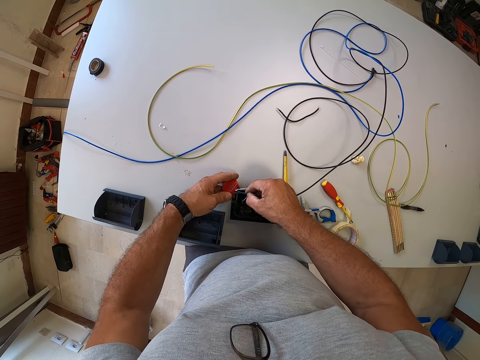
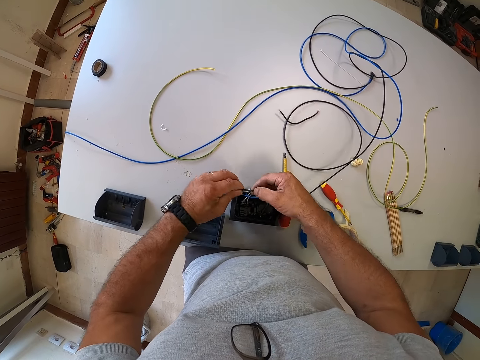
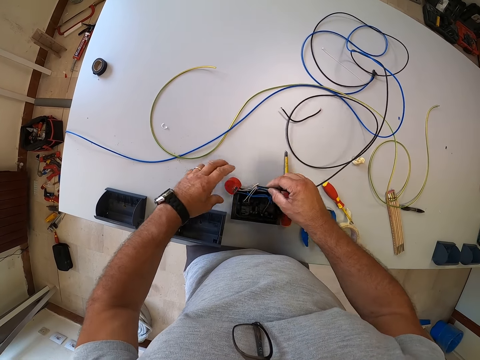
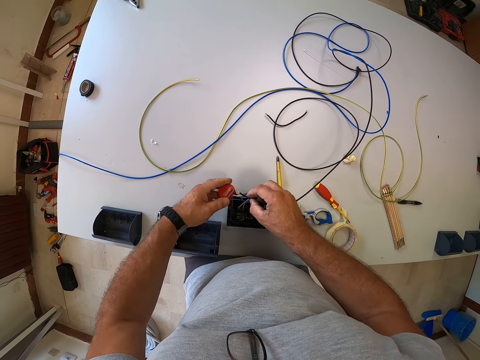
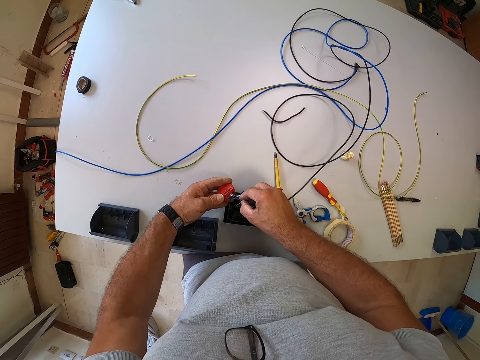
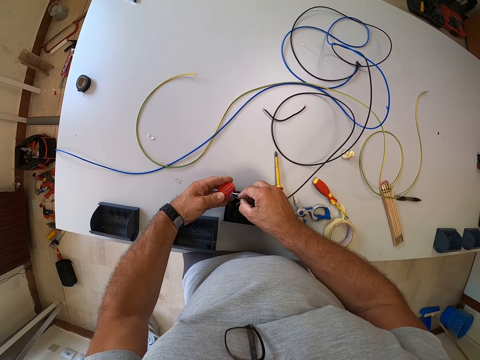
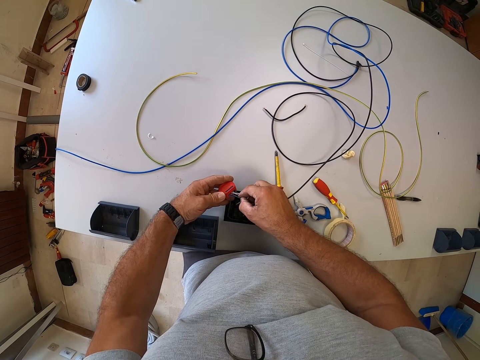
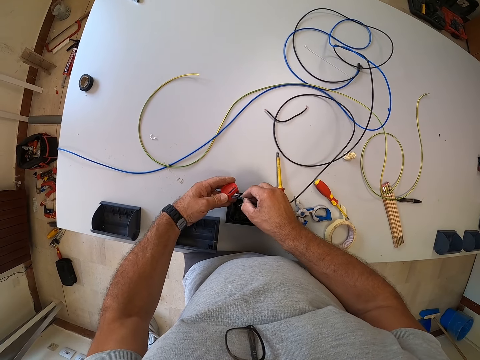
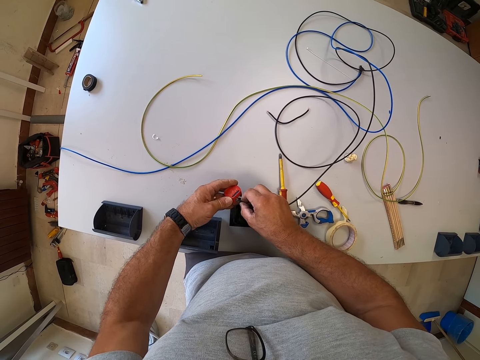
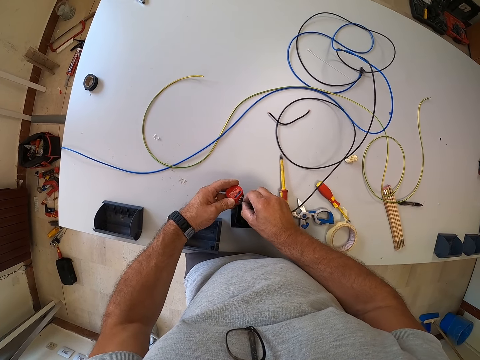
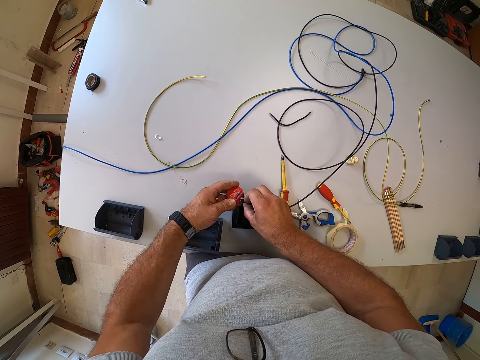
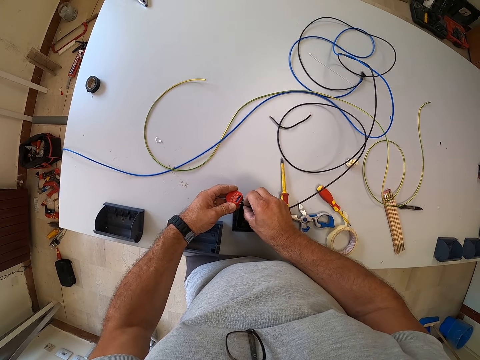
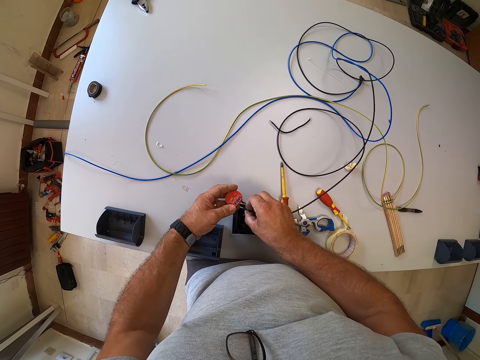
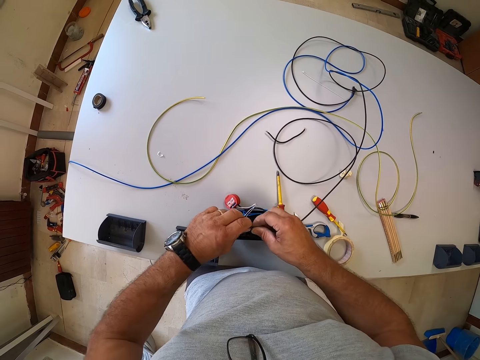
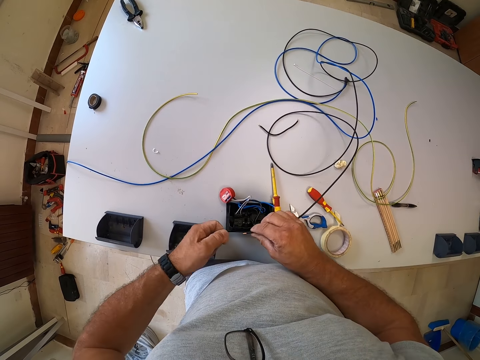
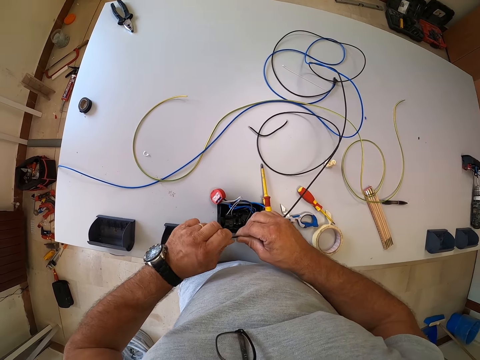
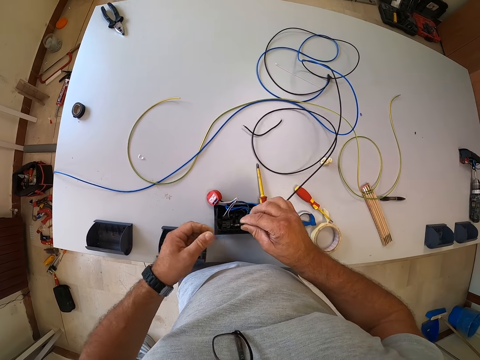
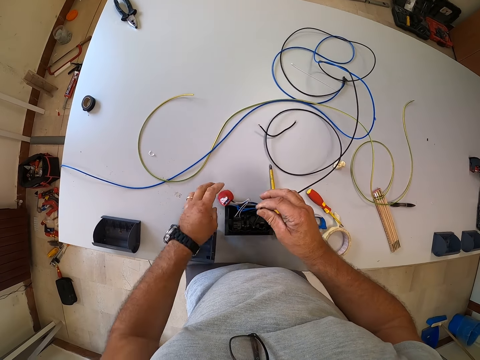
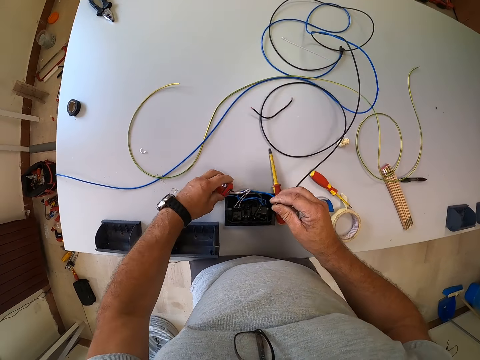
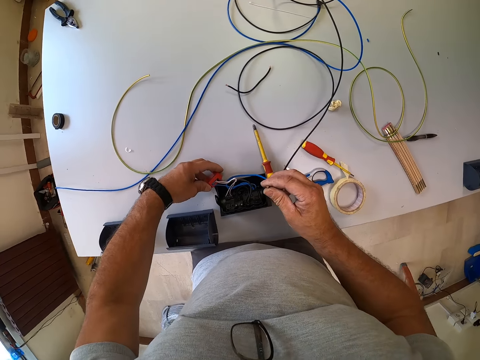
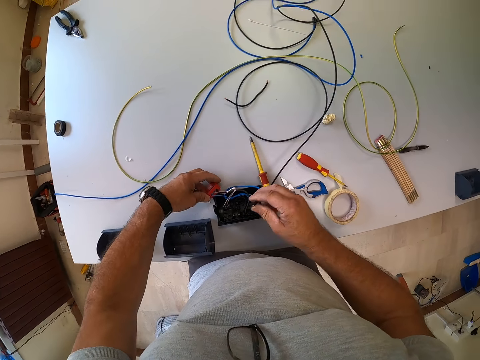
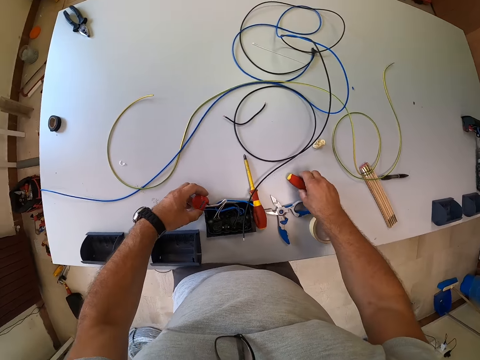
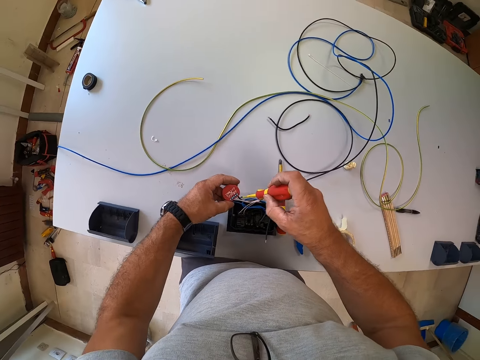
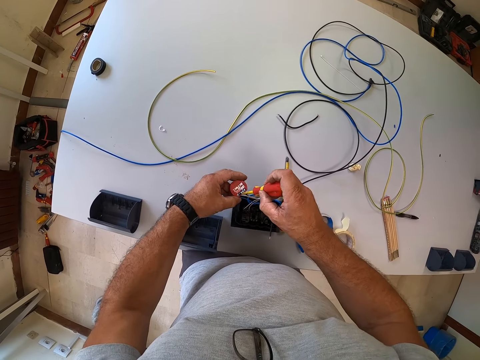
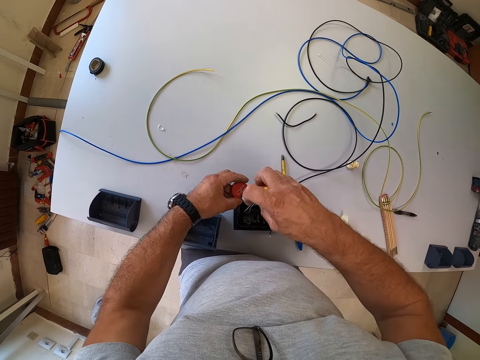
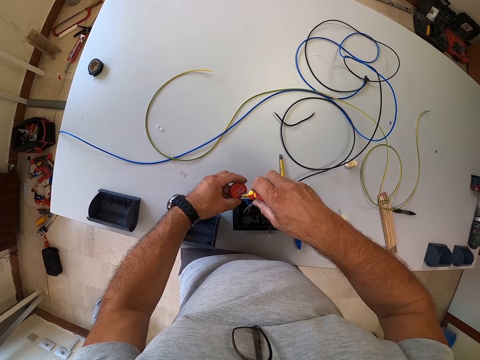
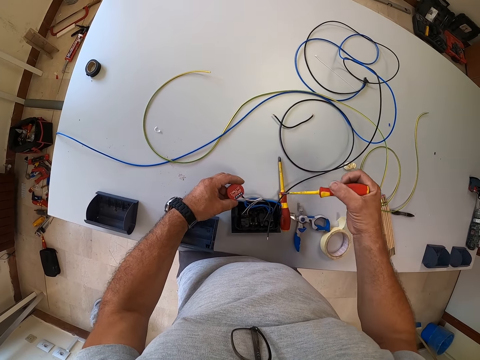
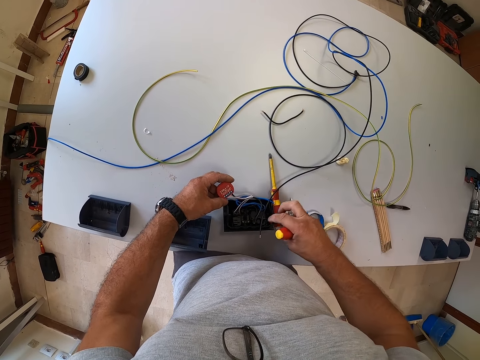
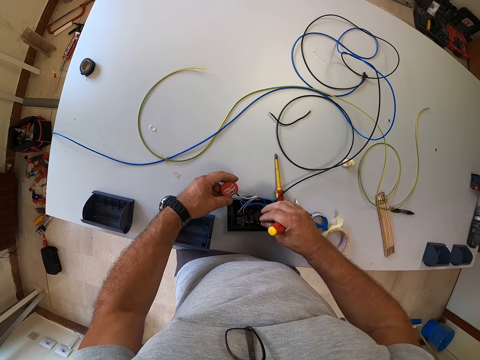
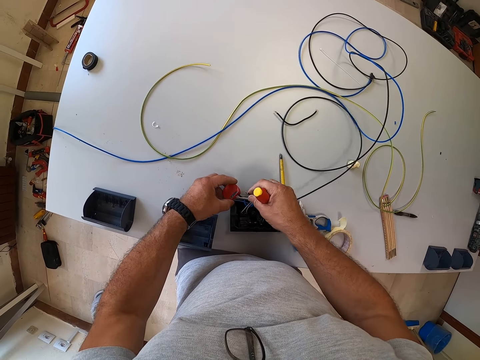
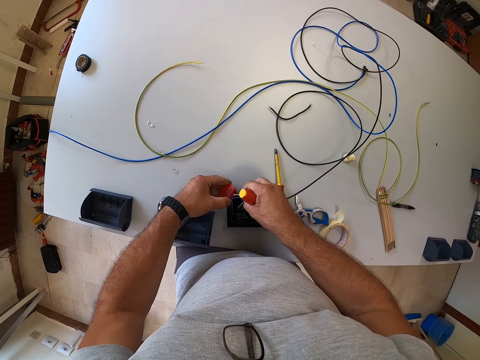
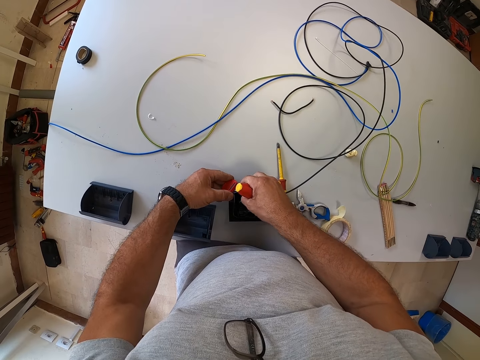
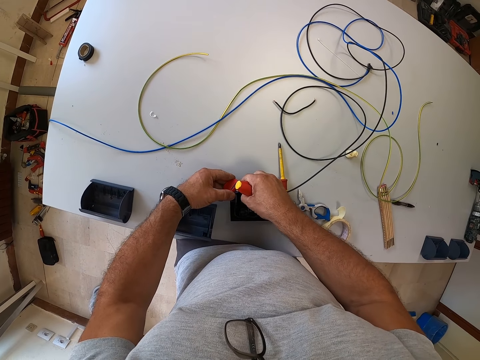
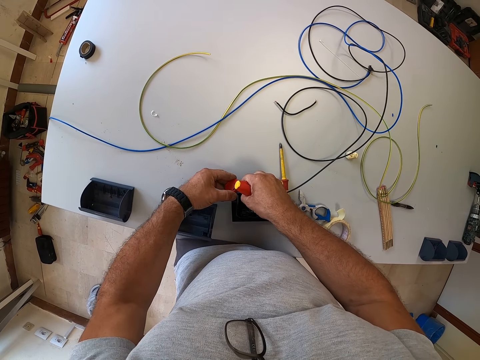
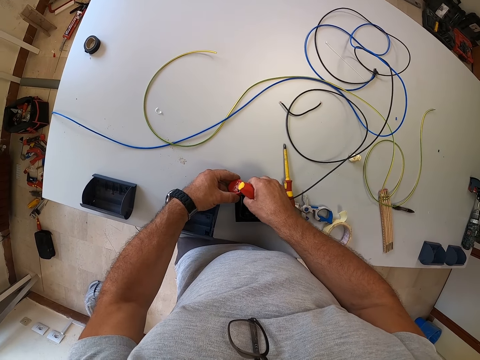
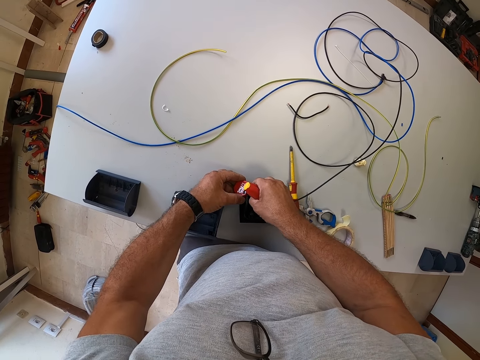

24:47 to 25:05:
The camera wearer twists the edge of the wire. They pick up the component of the socket. They poke the component of the socket with the wire again. They drop the component of the socket. They twist the edge of the wire. They fix the wire. They pick up the component of the socket. They leave the wire. They fix the wire to the part of the machine. They pick up the screwdriver from the table. They loosen the screw on the component of the socket with the screwdriver. They fix the part of the machine with the screwdriver. They pick up the wire from the table. They insert the wire into the component of the socket.

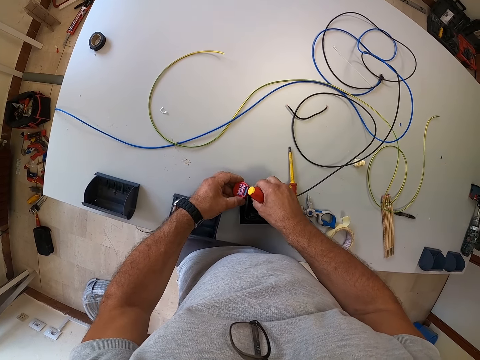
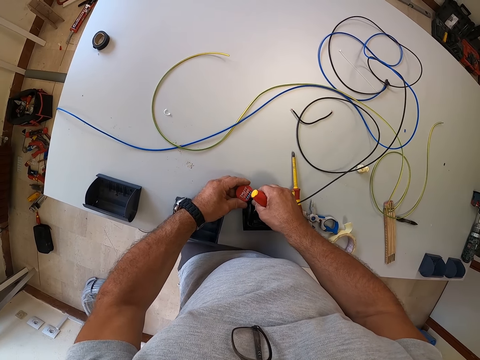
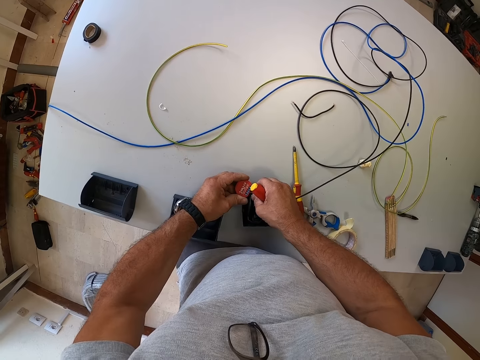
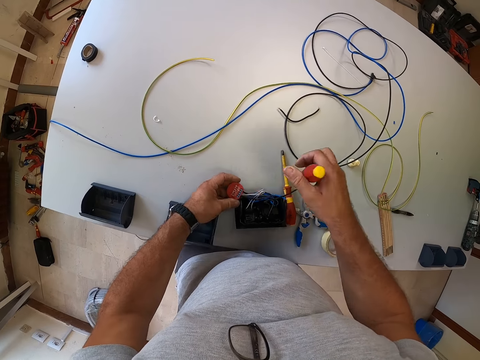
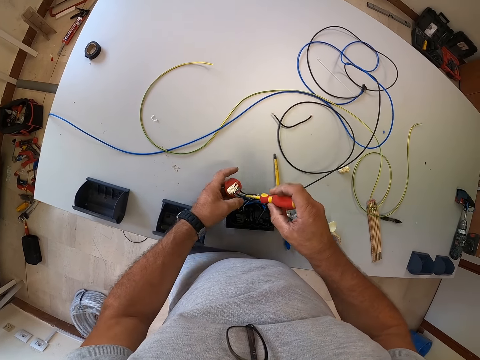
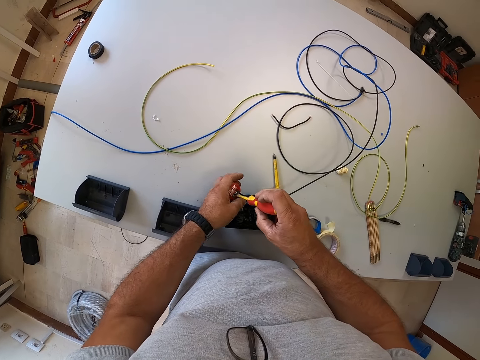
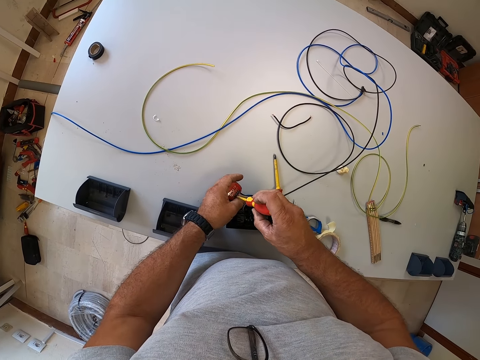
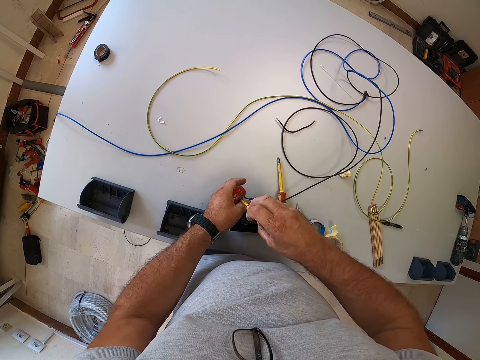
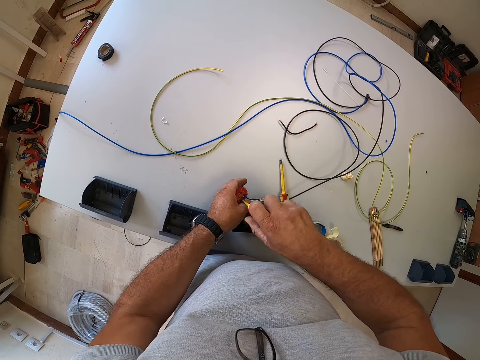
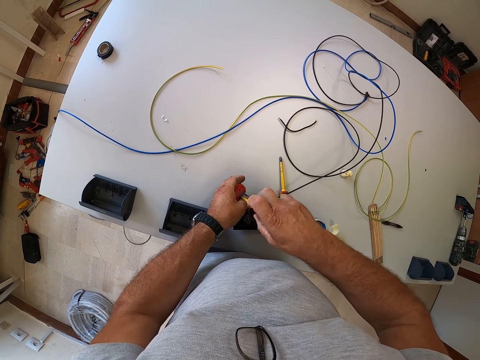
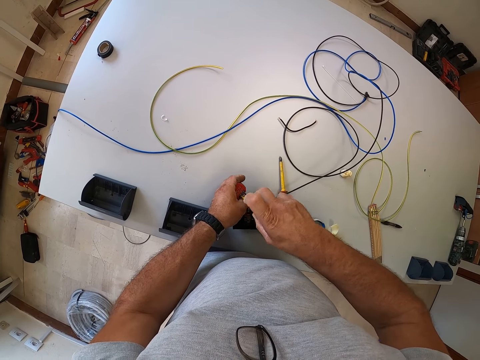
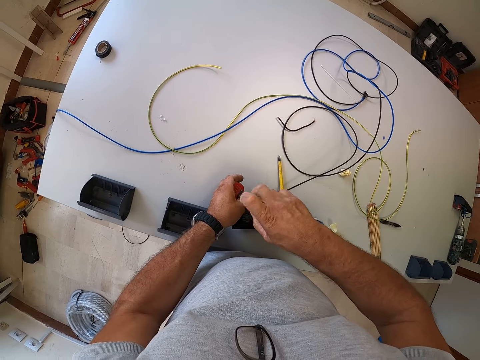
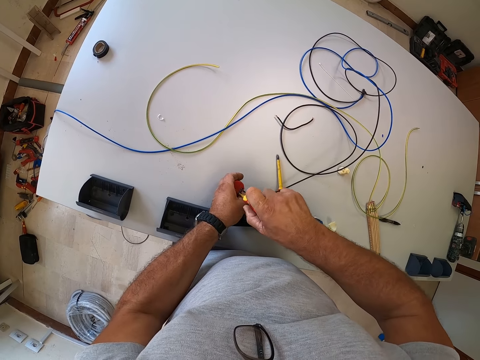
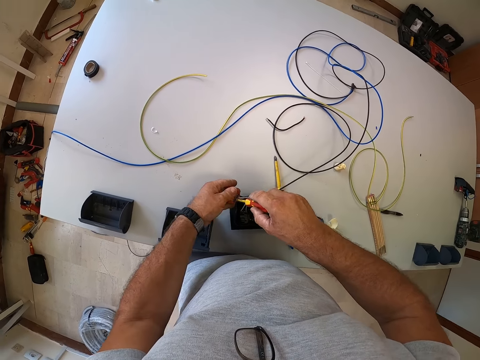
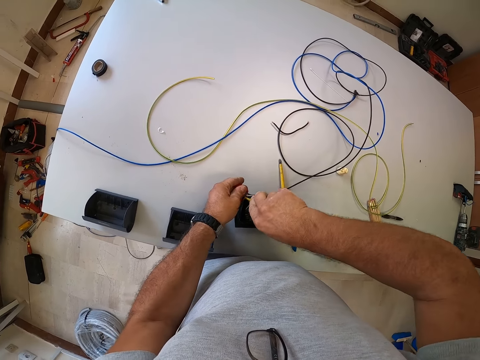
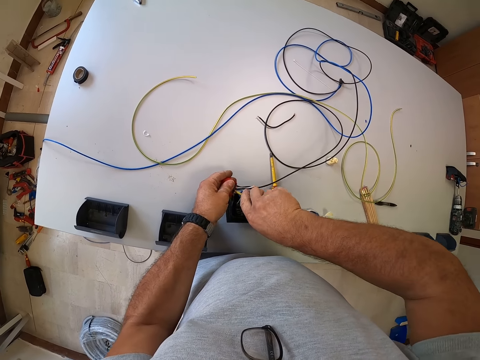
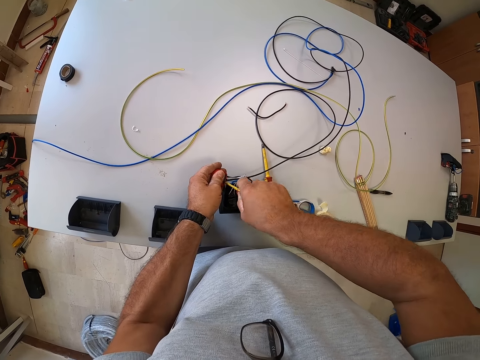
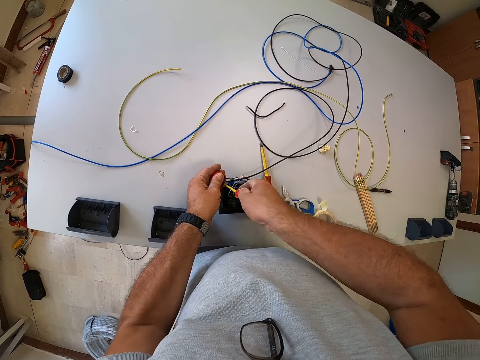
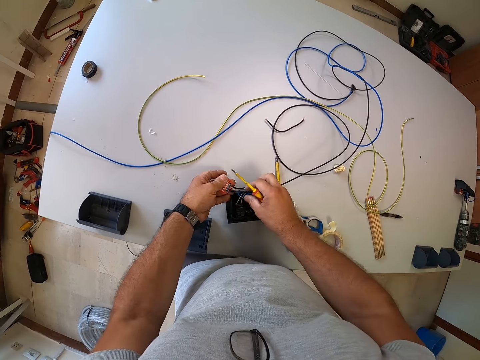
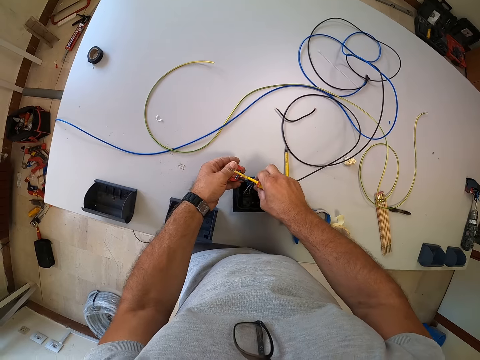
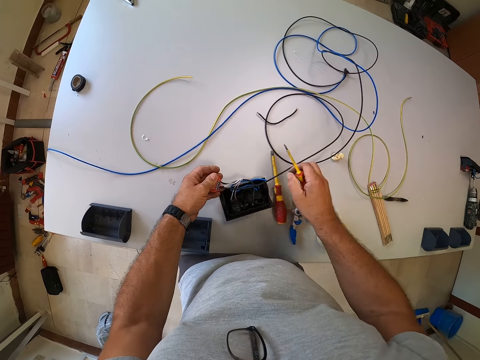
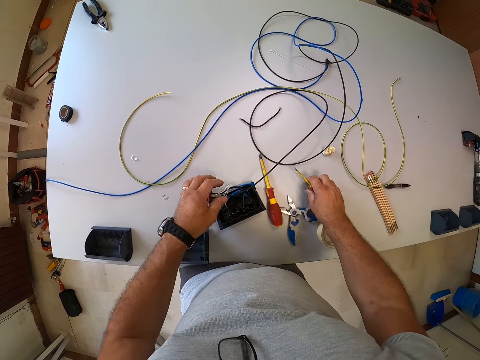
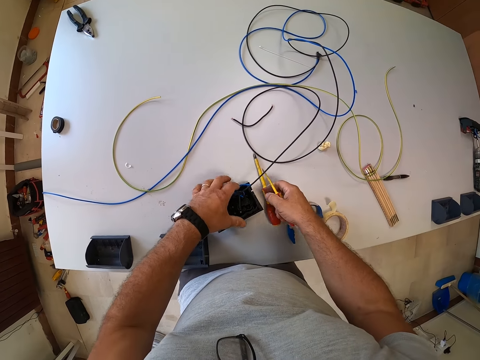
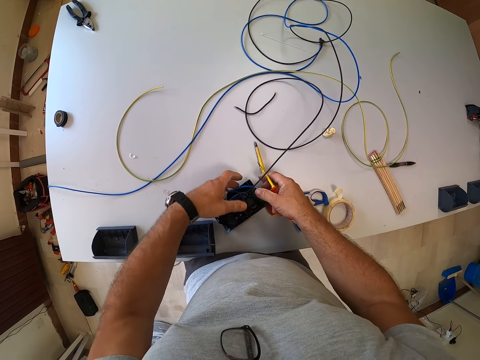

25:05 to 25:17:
The camera wearer fixes the wire to the part of the machine. They tighten the screw on the component of the socket with the screwdriver. They touch the wires of the socket. They move the machine. They drop the component of the socket. They adjust the socket from the table.
